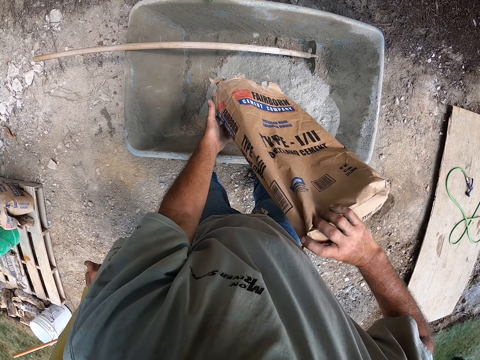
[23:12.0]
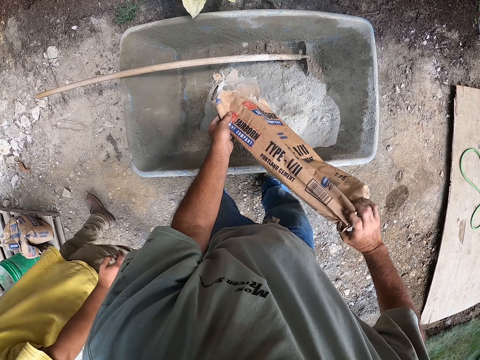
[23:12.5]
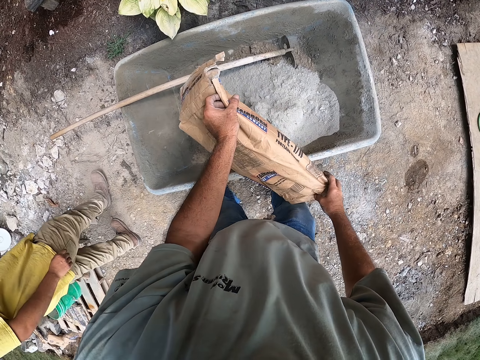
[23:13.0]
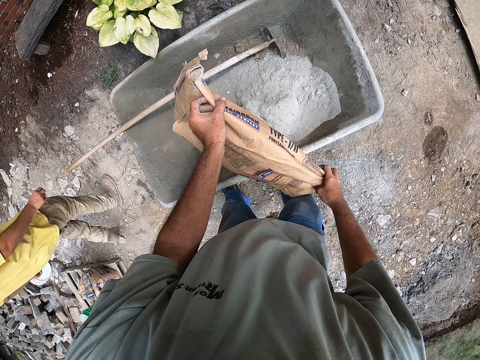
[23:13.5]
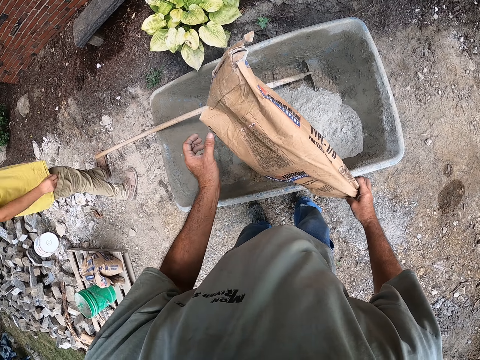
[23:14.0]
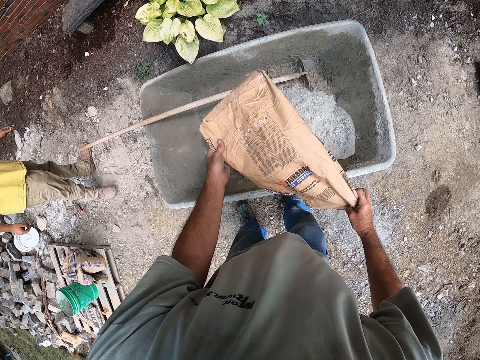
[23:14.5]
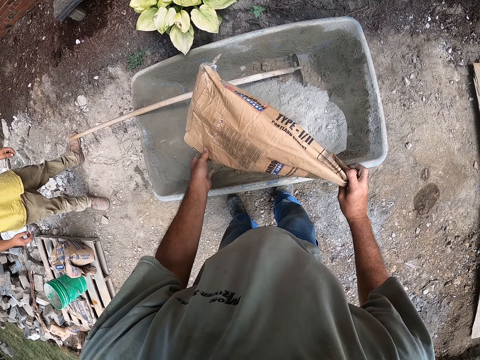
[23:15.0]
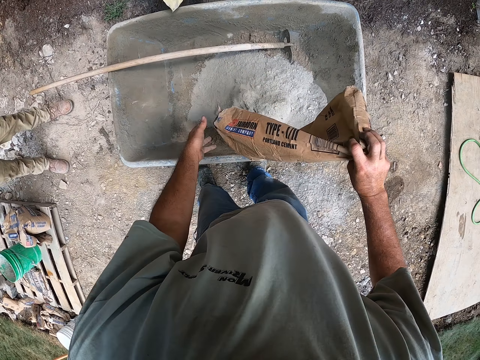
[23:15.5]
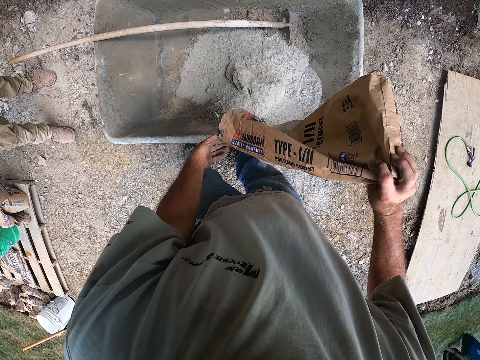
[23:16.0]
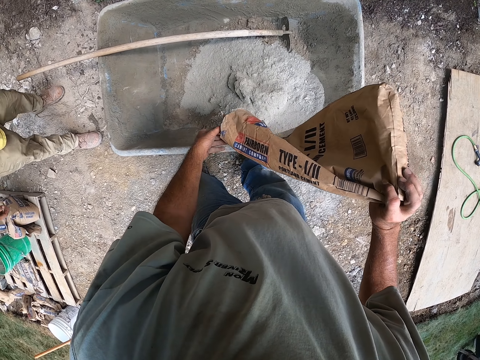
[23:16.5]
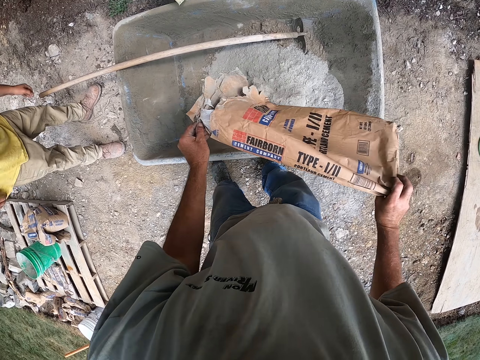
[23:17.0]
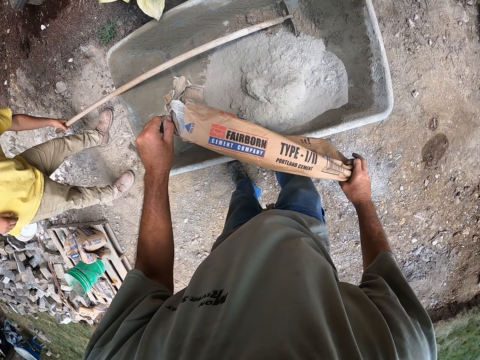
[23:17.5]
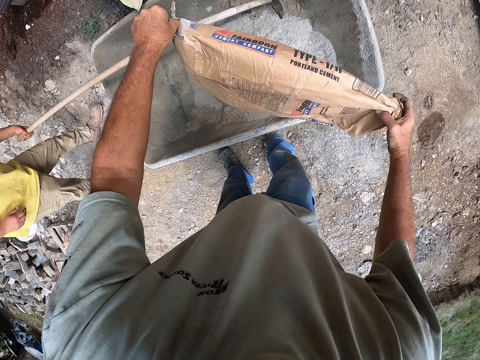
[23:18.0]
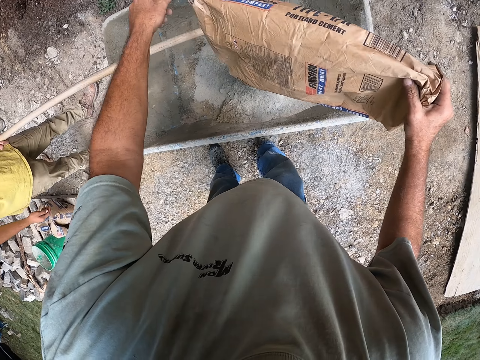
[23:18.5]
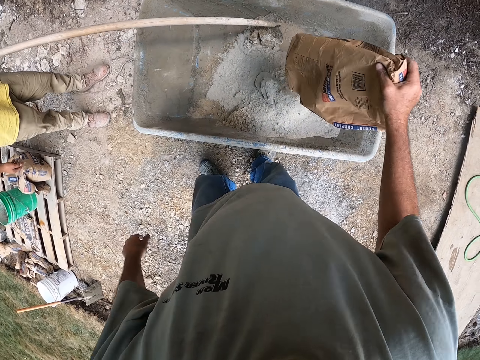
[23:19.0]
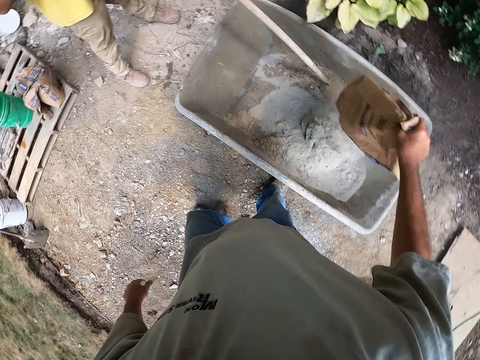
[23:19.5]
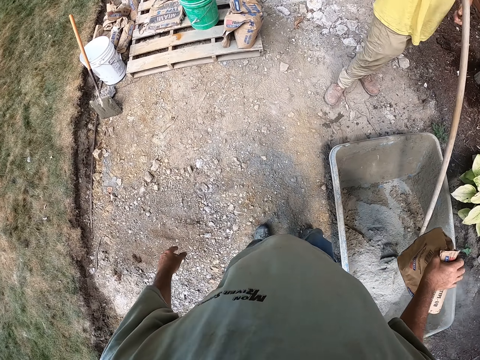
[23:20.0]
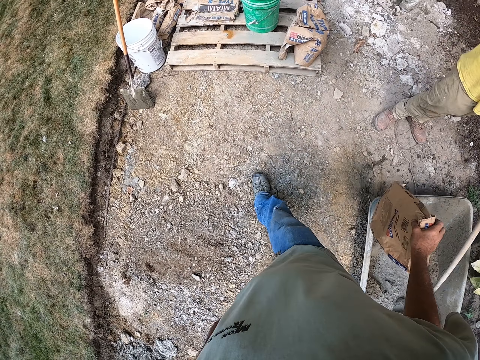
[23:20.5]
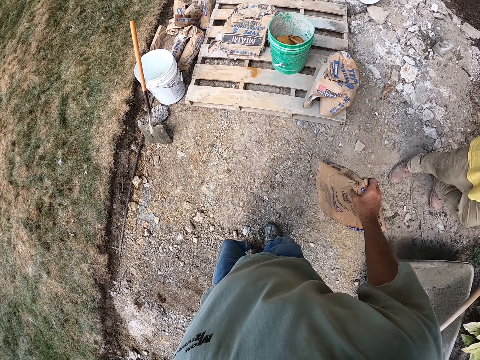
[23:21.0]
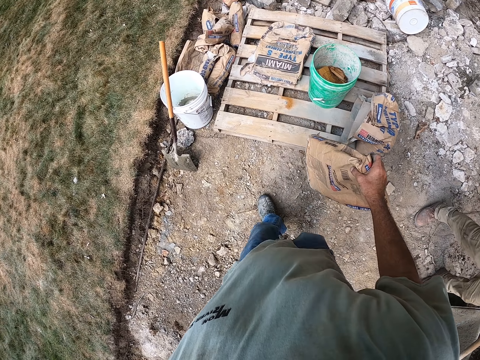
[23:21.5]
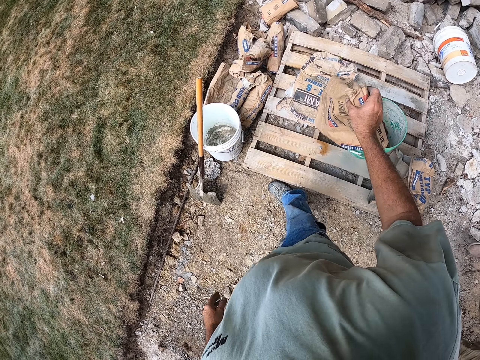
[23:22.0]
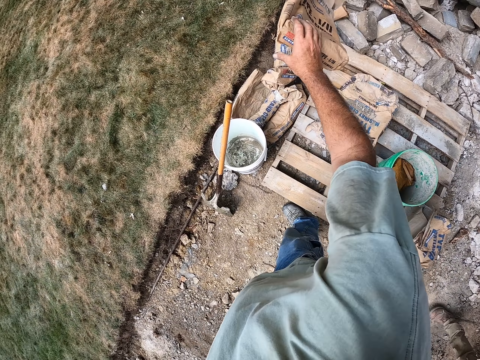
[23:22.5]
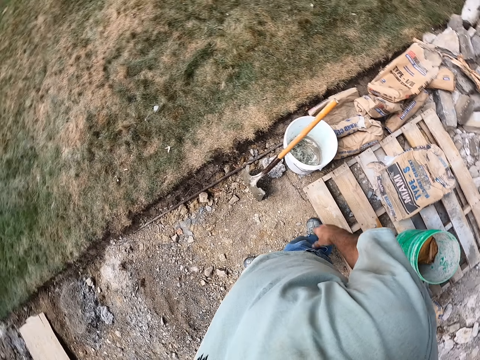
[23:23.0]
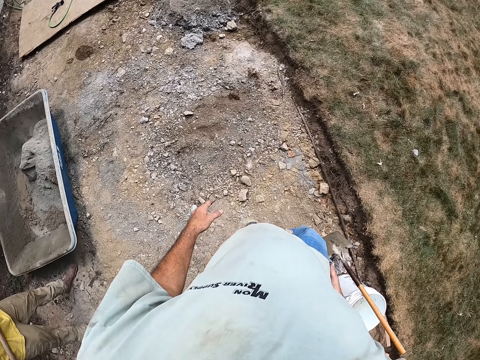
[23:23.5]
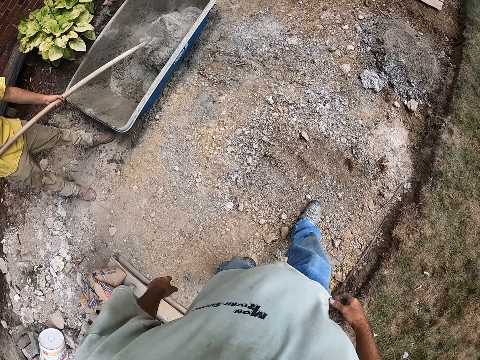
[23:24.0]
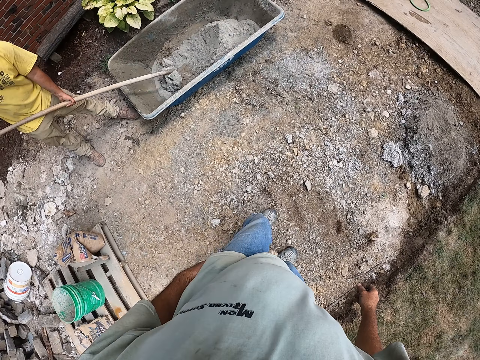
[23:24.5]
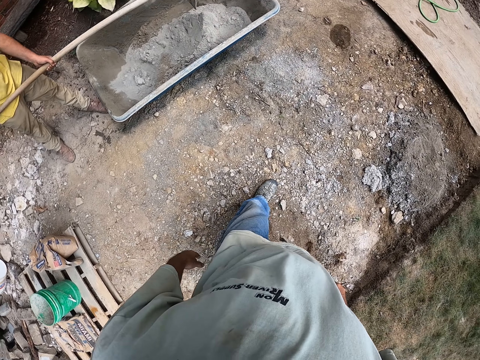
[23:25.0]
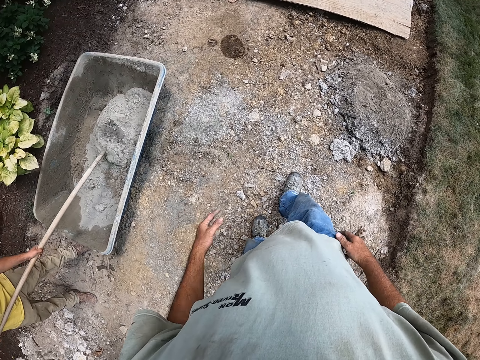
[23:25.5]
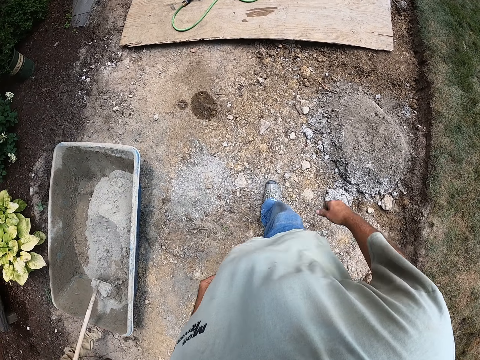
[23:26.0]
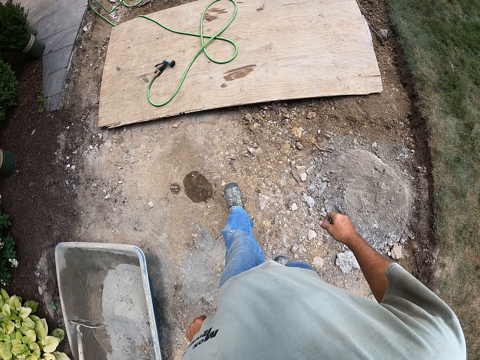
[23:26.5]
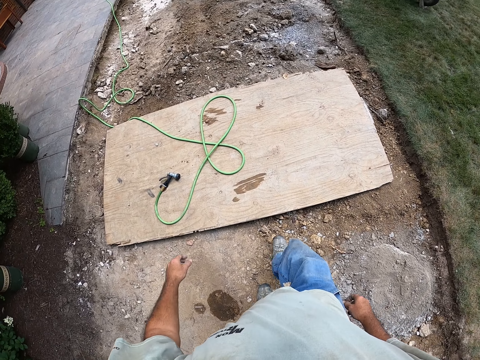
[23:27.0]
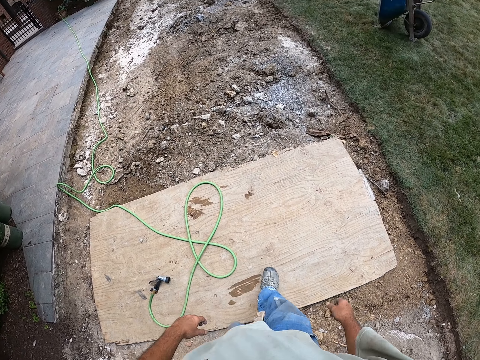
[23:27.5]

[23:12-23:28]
The camera wearer holds the bag. A man picks up the shovel or hoe. The camera wearer shakes the bag and walks toward the bucket. They throw the empty bag of cement on the ground and turn around. The man mixes the cement and sand with the shovel. The camera wearer walks on the ground.

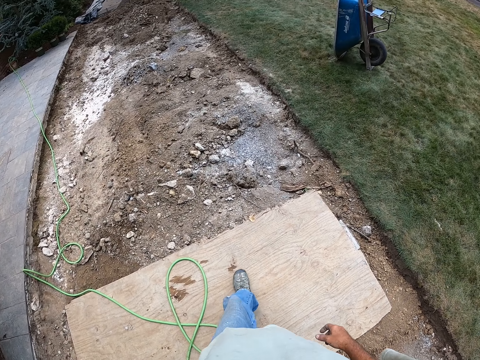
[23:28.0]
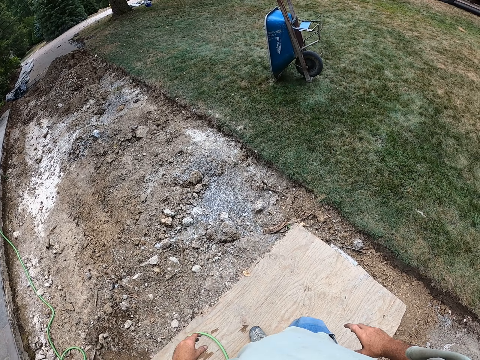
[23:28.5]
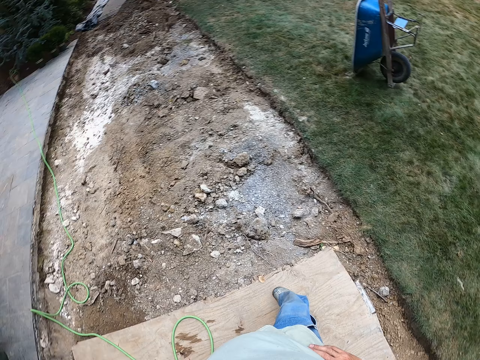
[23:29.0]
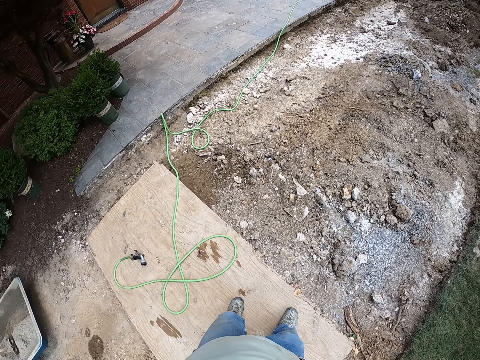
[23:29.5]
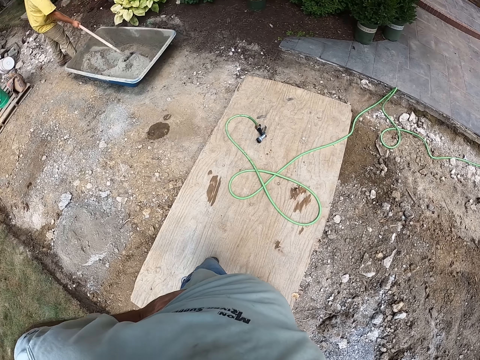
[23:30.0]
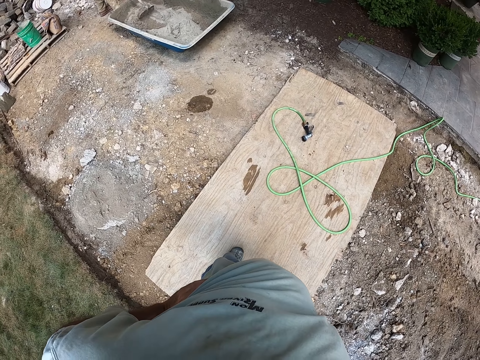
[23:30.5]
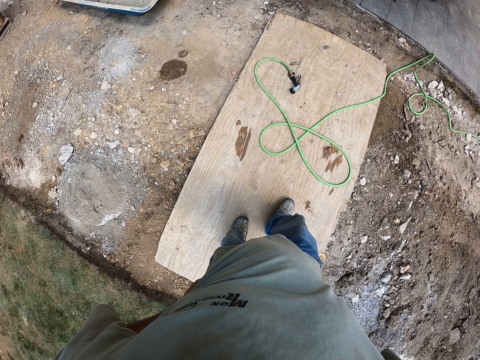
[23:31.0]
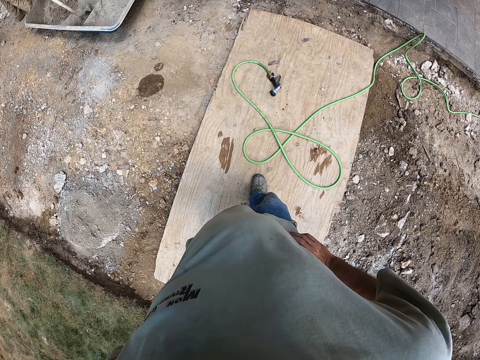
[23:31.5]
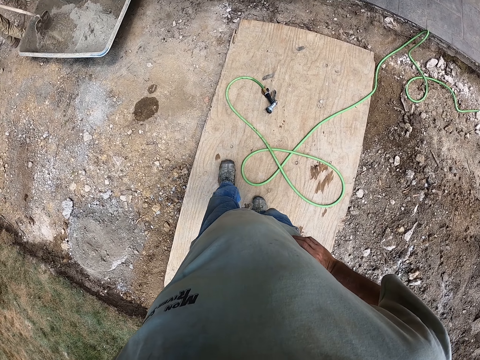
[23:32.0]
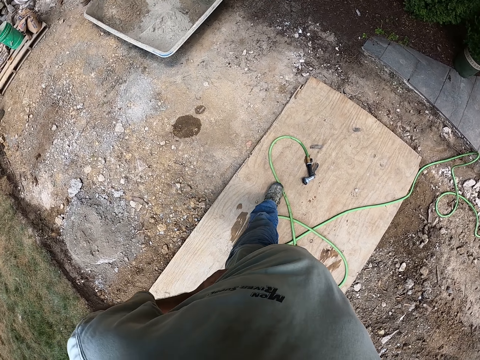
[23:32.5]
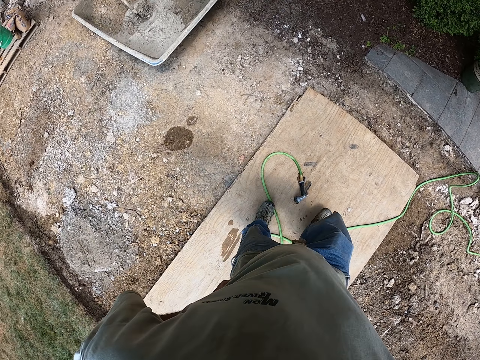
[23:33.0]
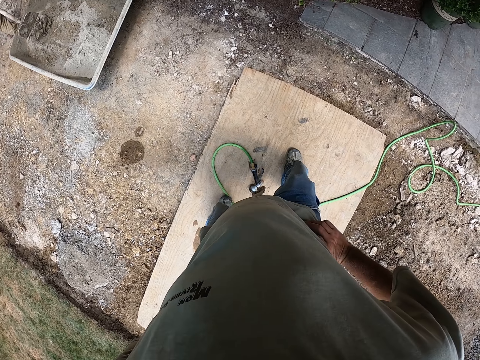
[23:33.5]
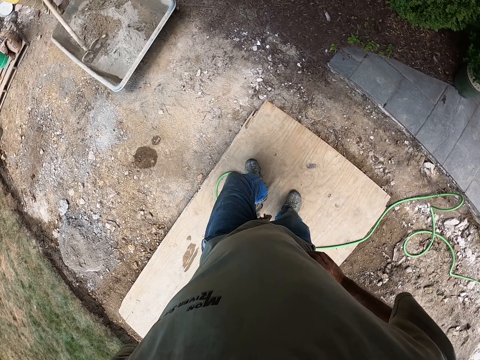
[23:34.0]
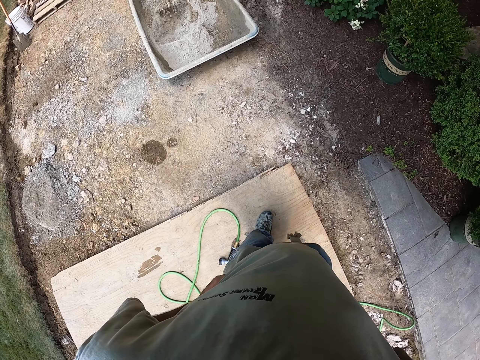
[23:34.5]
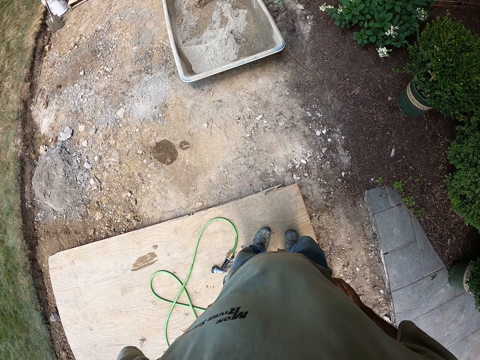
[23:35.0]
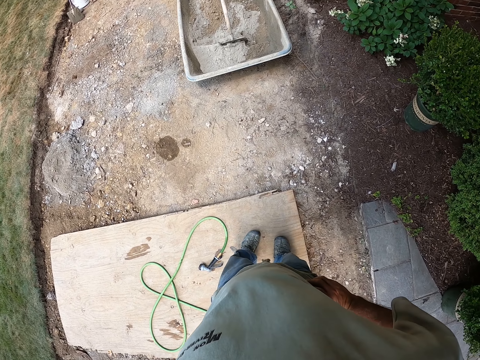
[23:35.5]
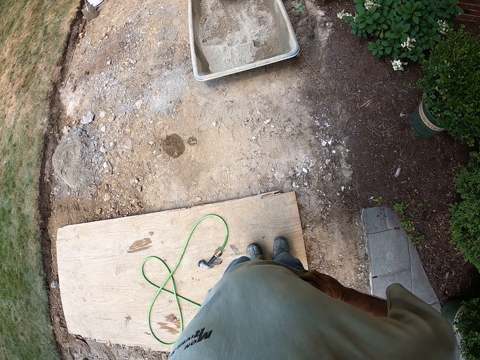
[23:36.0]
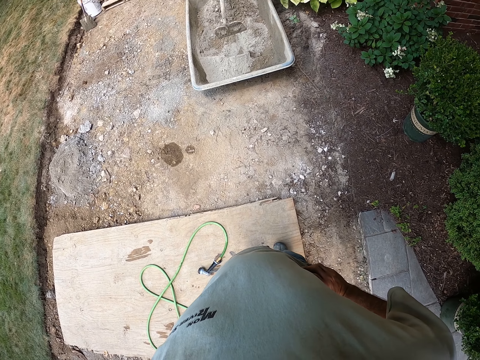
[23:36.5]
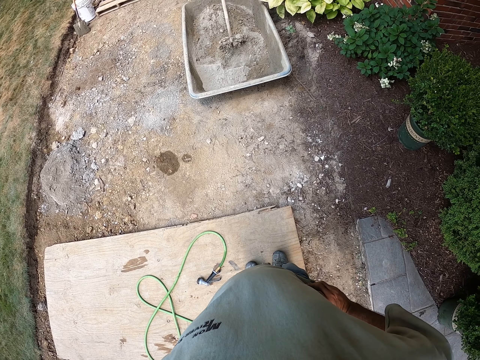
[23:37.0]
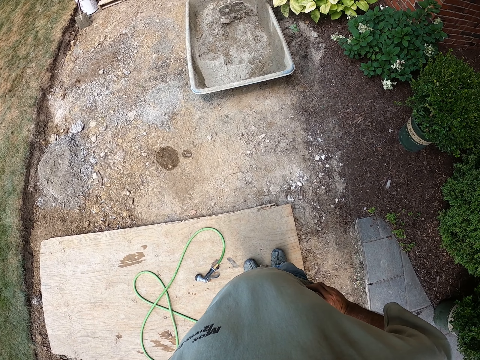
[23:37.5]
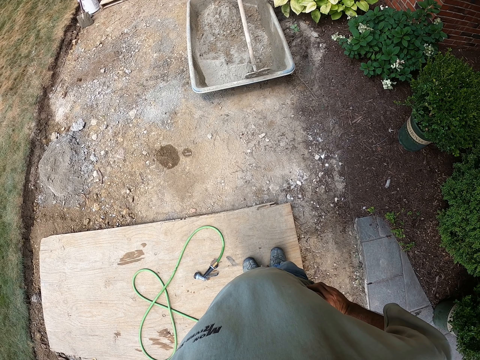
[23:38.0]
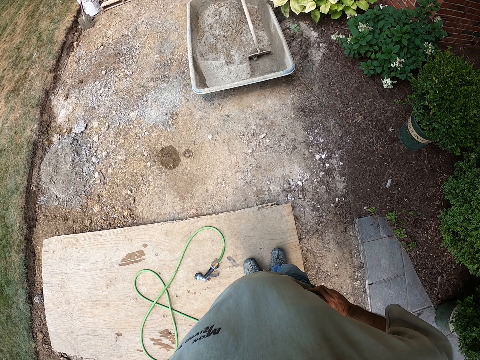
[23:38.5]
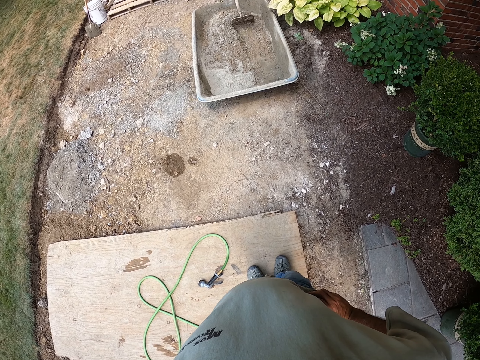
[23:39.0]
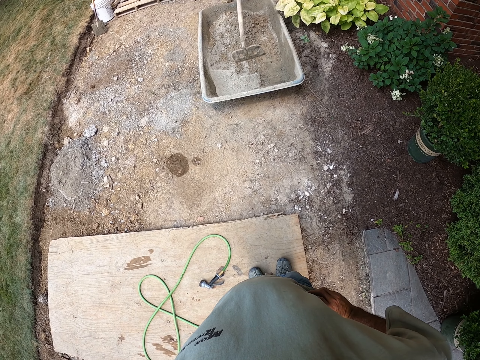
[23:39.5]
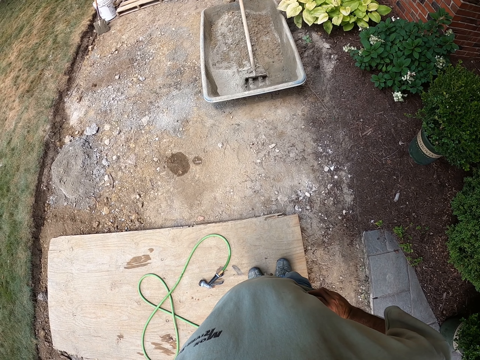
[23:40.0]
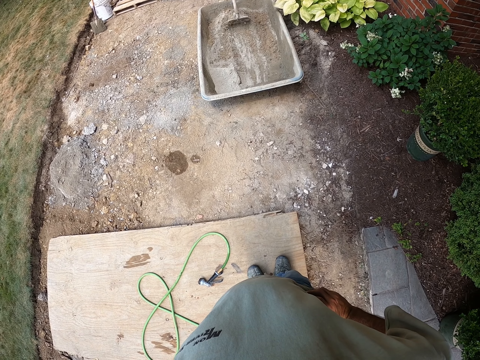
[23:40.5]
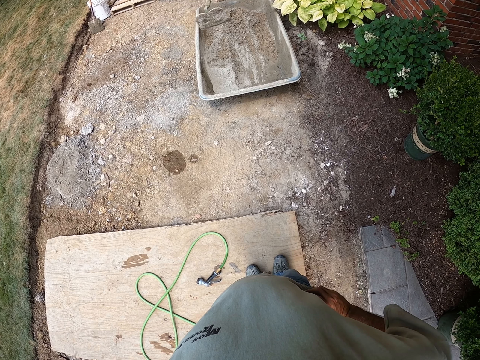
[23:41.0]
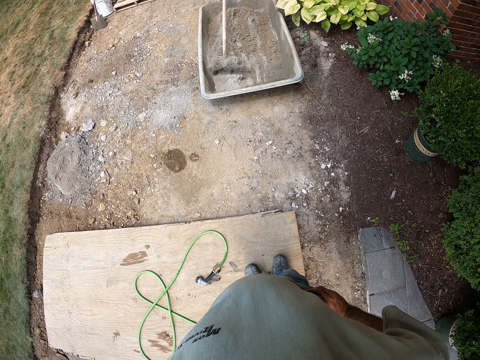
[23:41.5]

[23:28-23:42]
The camera wearer puts a hand around the waist and turns around. They stand on the wood, walk on the wood, and stand on the wood. They look at a man. The man mixes the cement.
